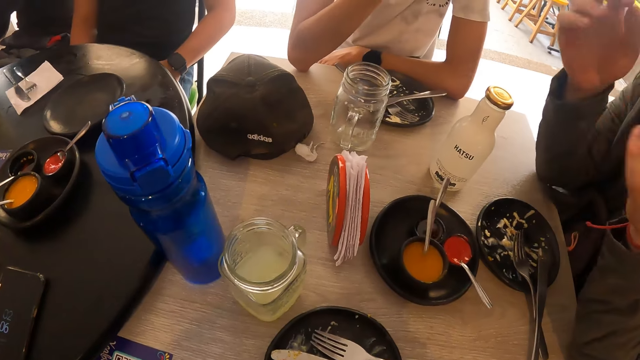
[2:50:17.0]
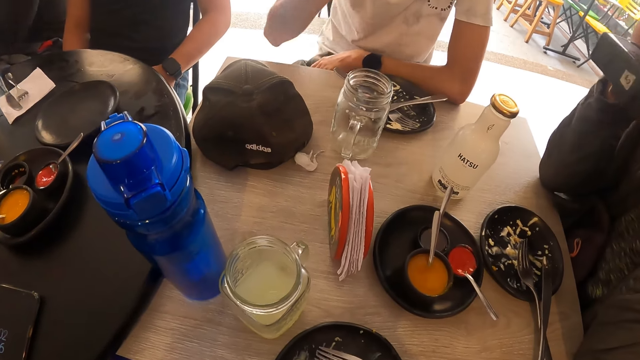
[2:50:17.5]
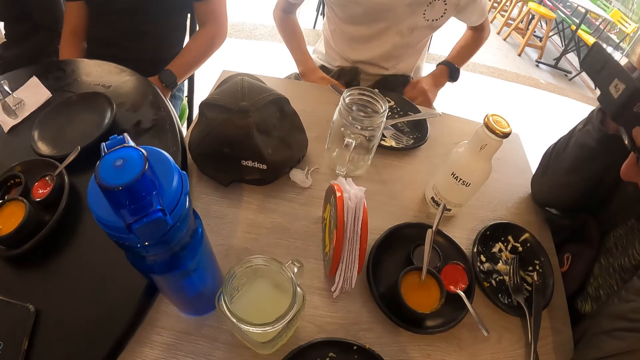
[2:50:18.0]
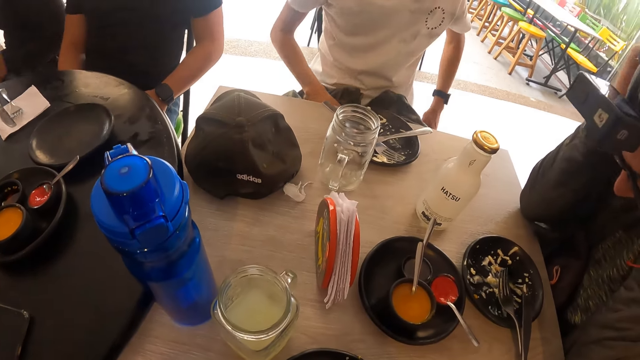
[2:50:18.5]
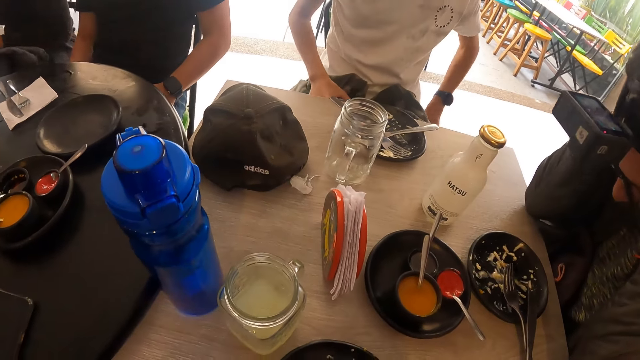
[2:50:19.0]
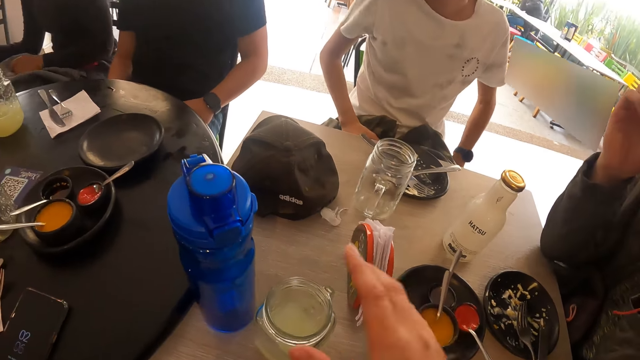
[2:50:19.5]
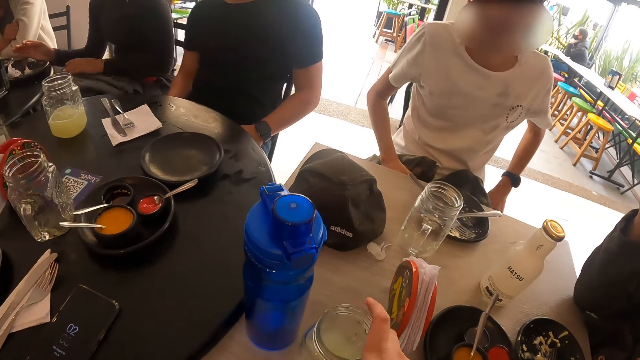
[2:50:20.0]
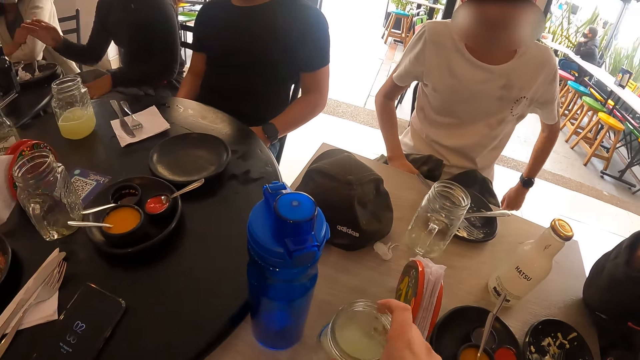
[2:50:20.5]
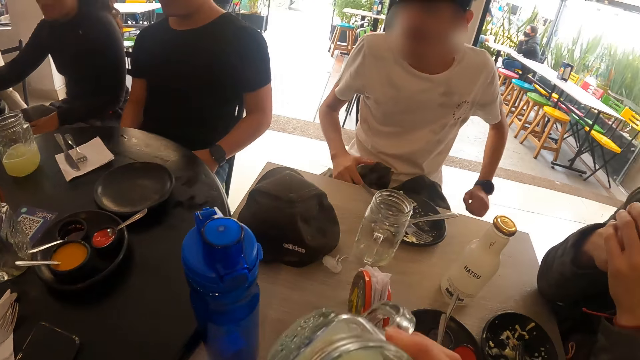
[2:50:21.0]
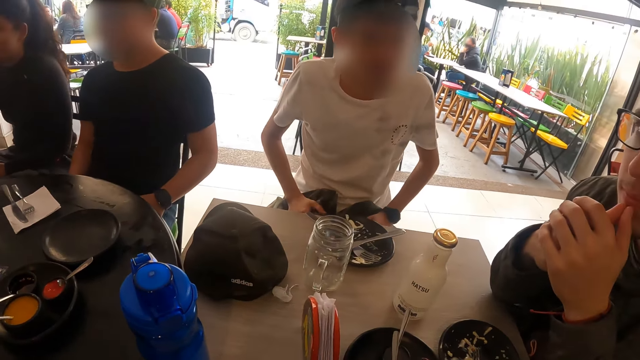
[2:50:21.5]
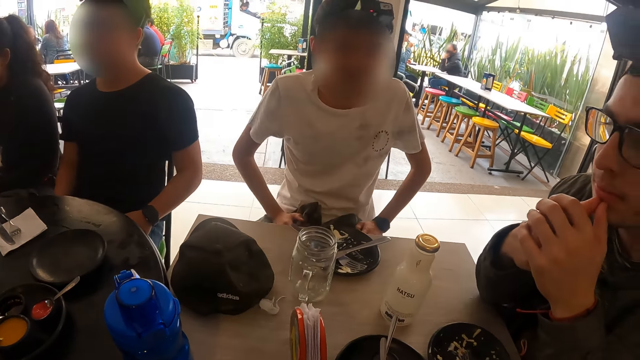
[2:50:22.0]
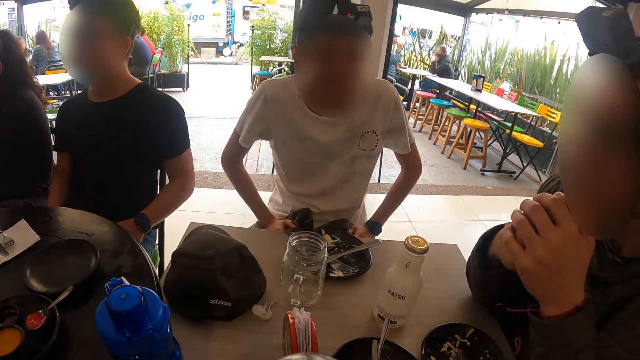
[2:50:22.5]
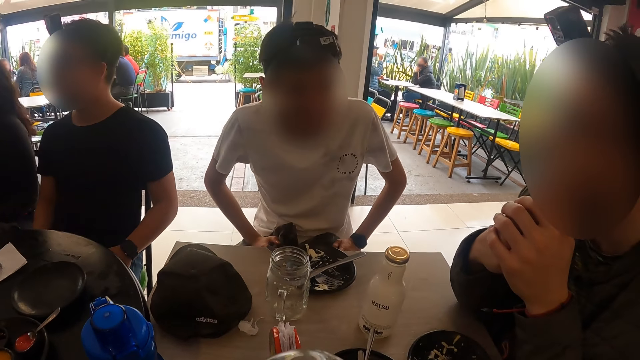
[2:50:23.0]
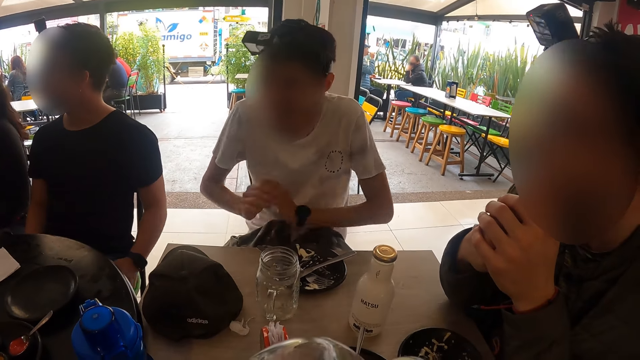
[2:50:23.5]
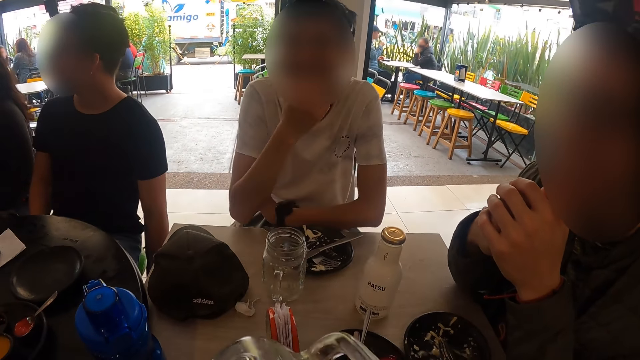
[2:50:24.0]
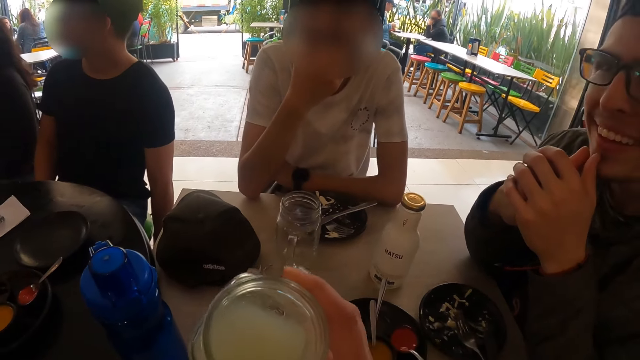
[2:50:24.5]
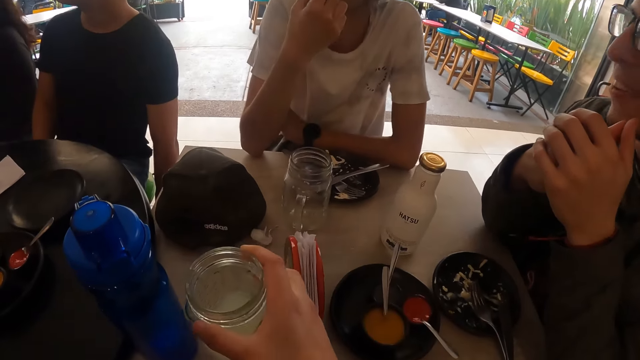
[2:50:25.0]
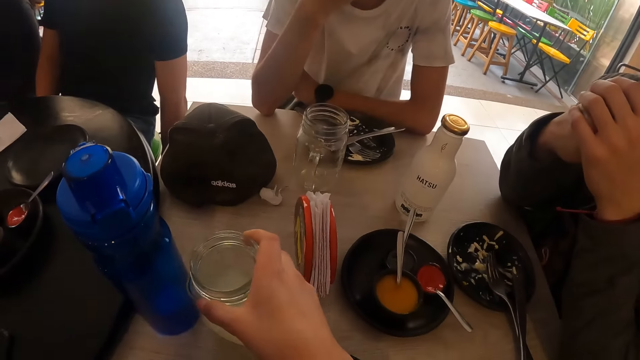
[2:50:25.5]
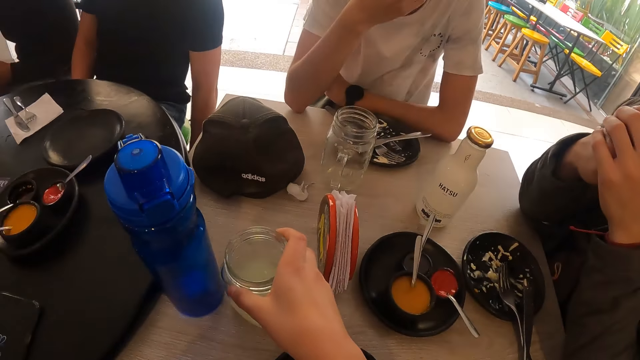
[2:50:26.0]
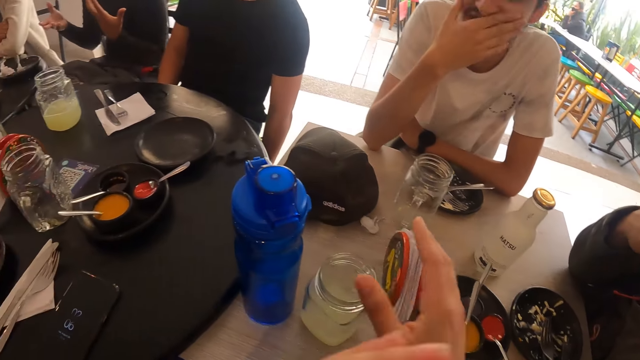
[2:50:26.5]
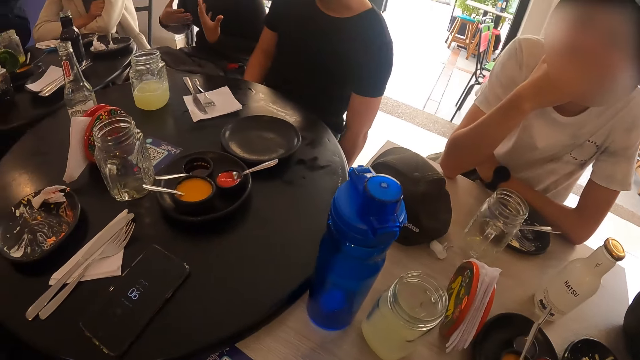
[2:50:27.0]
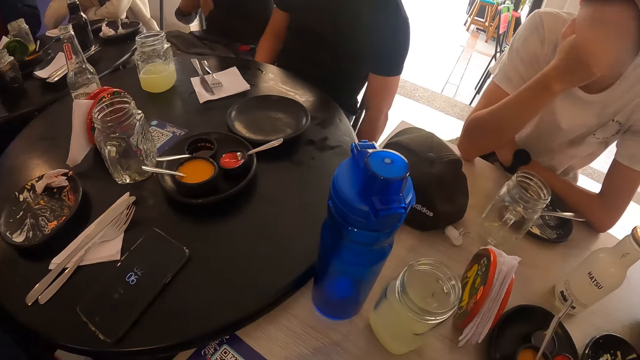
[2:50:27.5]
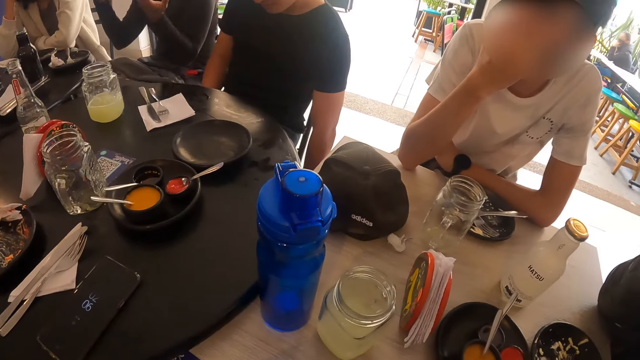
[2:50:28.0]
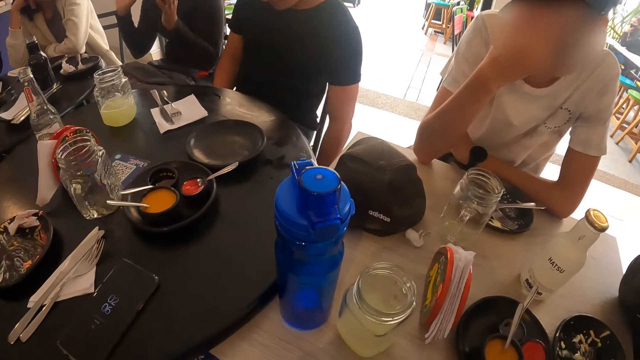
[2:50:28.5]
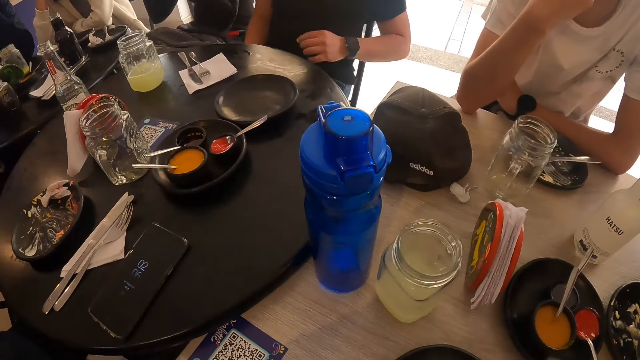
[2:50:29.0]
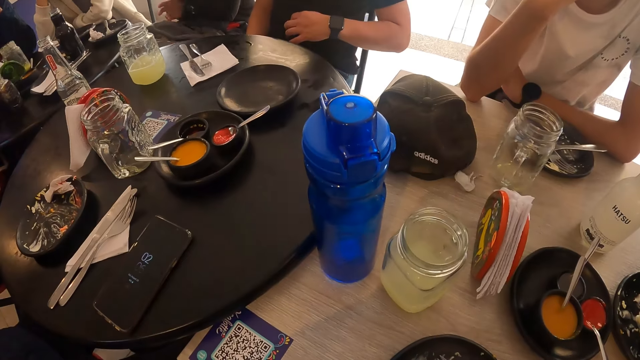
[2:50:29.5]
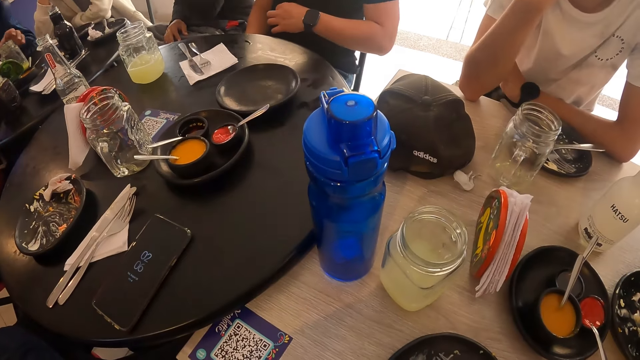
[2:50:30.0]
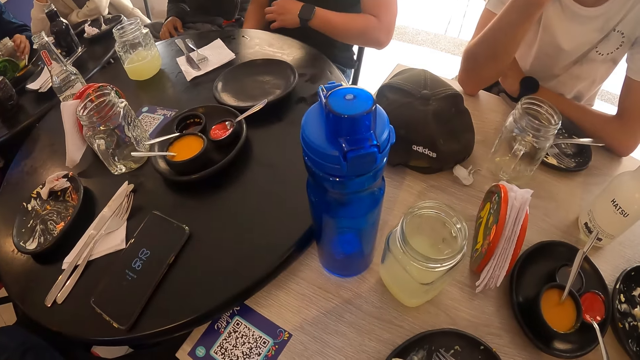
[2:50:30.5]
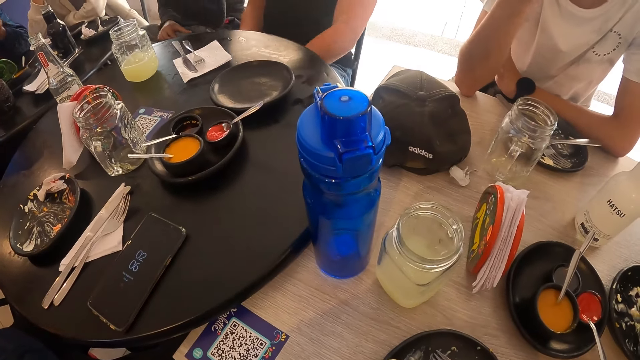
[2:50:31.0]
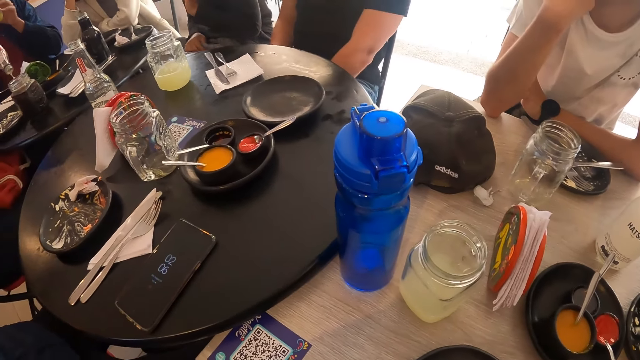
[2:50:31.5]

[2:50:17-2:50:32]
The camera wearer picks up the cup of juice or glass of drink from the table with his right hand. He sips the drink. He drops the cup of juice in his right hand on the table. He moves his hand.

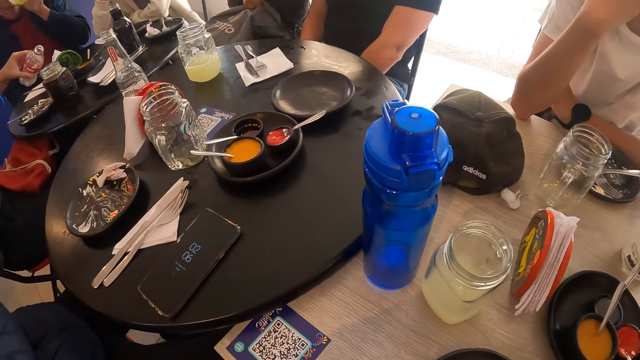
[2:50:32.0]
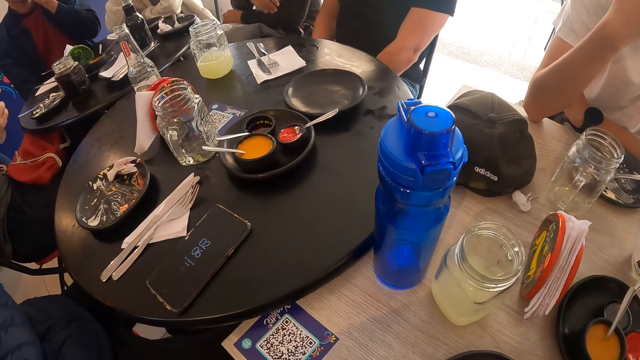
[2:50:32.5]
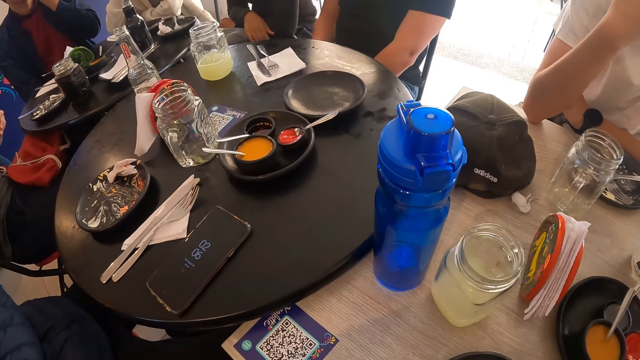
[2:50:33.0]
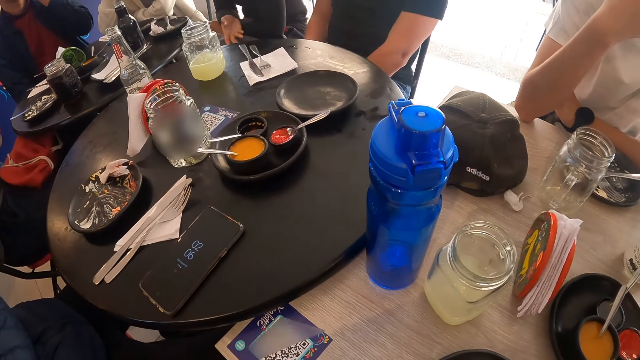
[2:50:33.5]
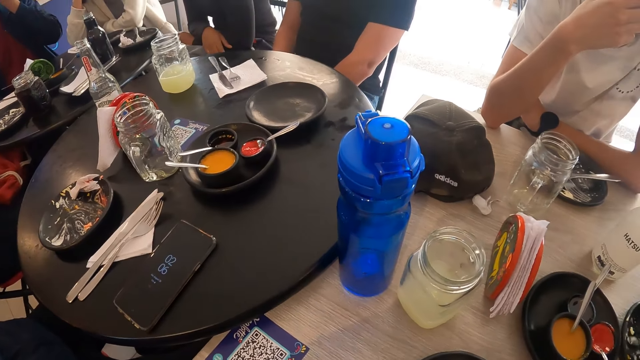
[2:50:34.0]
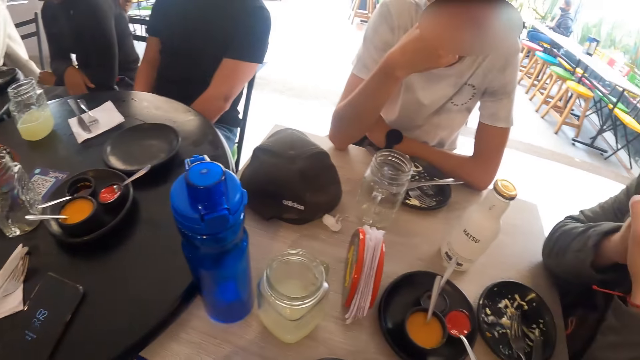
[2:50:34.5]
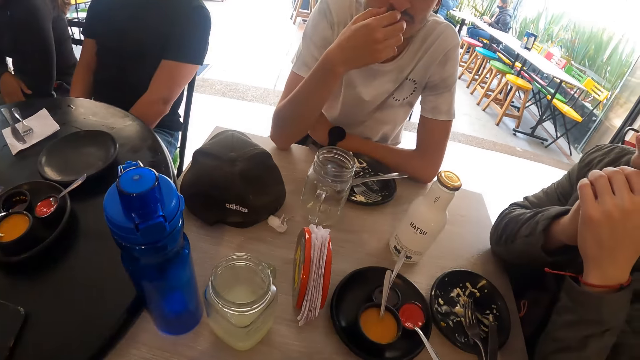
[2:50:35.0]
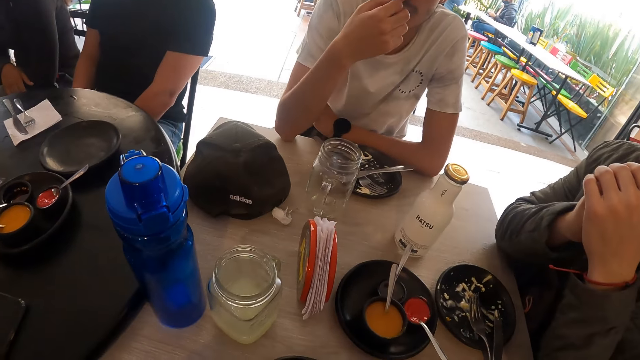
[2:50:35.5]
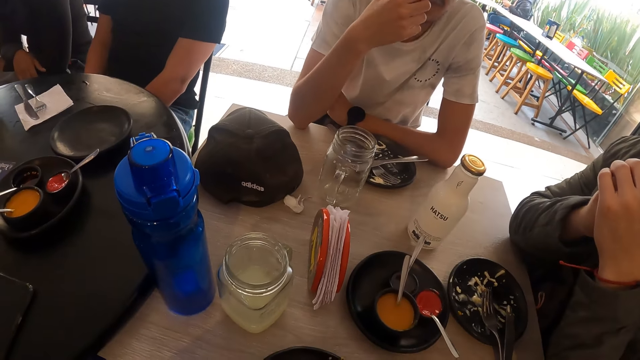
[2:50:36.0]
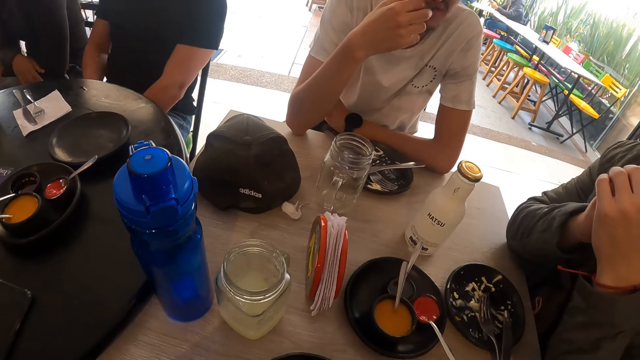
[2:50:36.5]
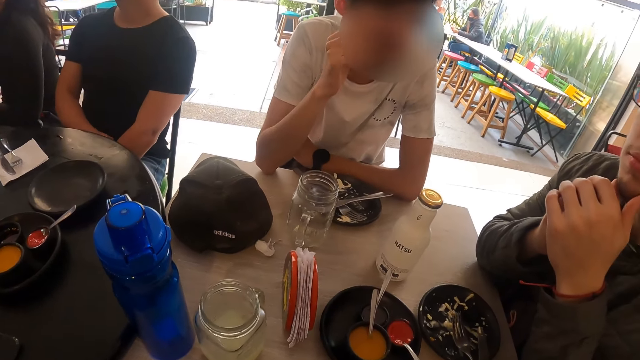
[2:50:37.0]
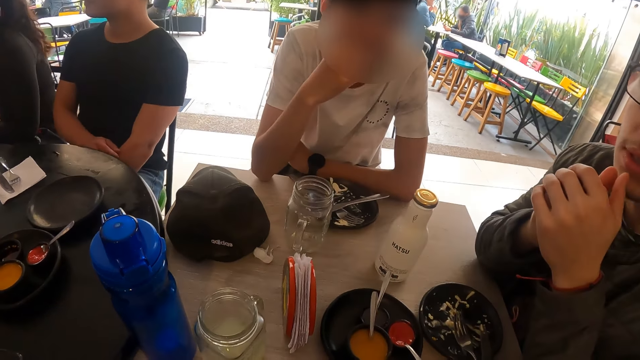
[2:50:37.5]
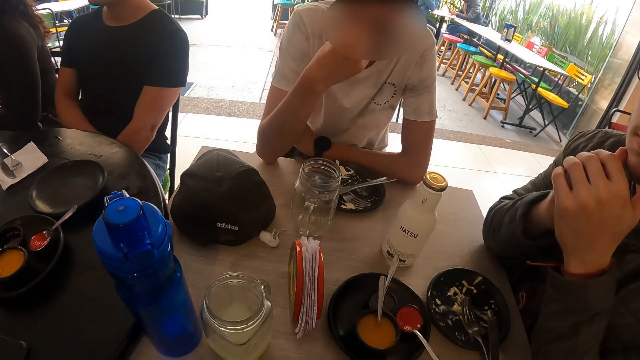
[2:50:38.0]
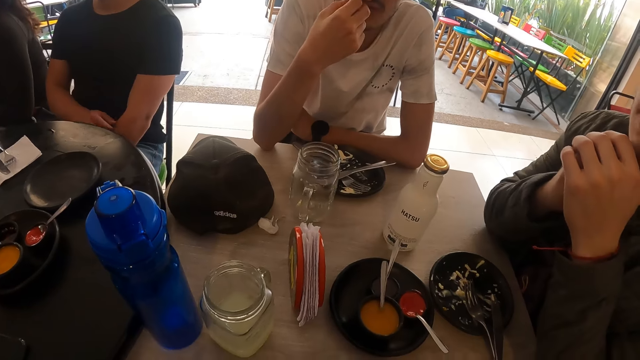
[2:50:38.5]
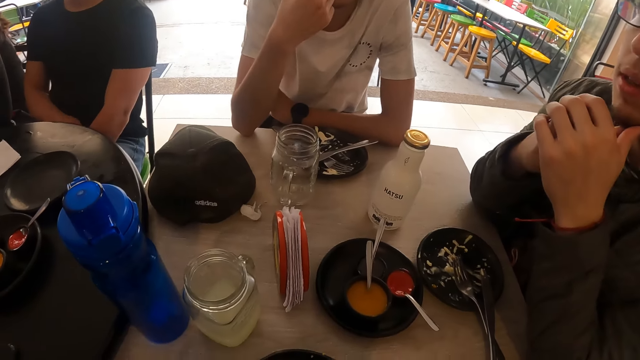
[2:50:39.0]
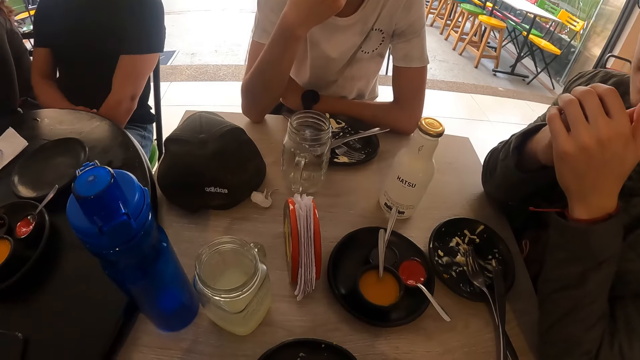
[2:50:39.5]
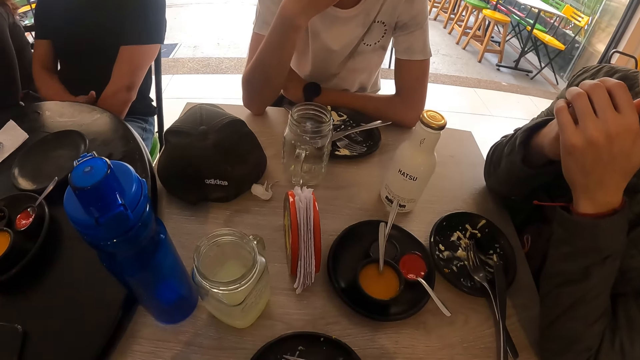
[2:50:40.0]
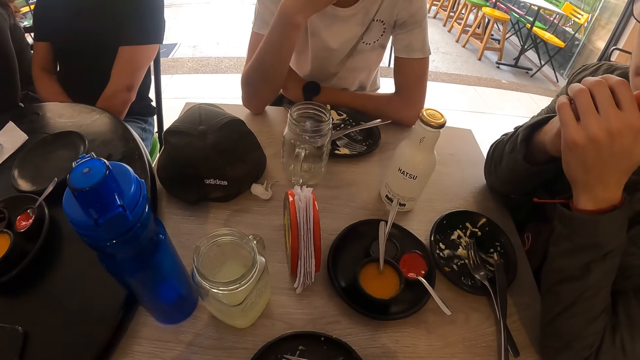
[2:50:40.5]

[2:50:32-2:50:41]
A man converses with the camera wearer and another man.
